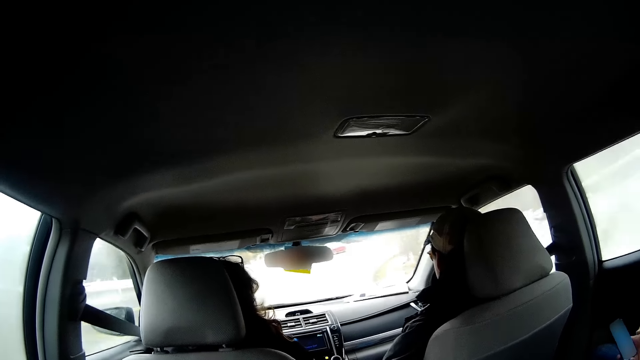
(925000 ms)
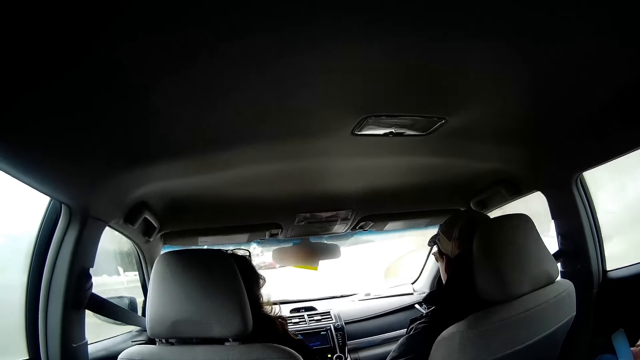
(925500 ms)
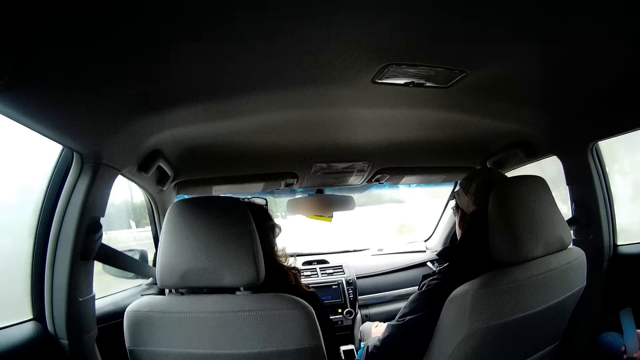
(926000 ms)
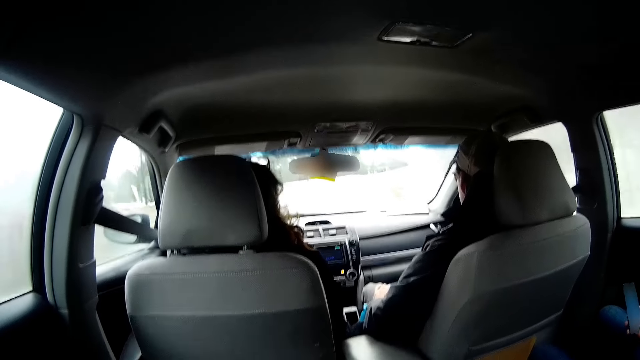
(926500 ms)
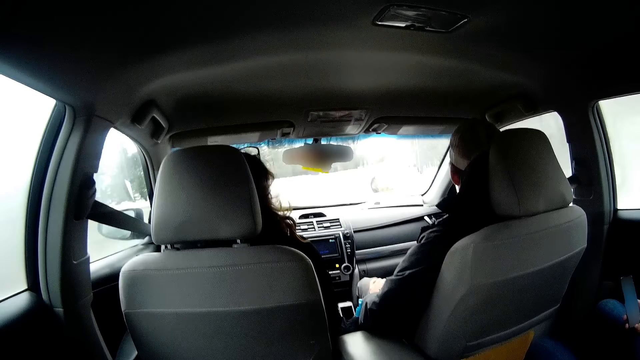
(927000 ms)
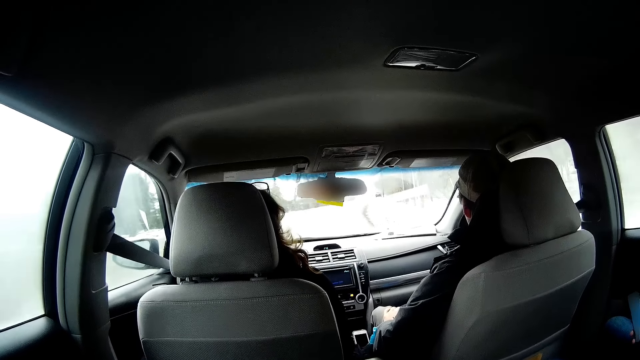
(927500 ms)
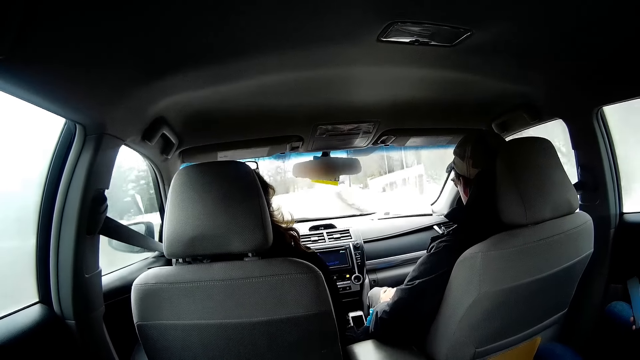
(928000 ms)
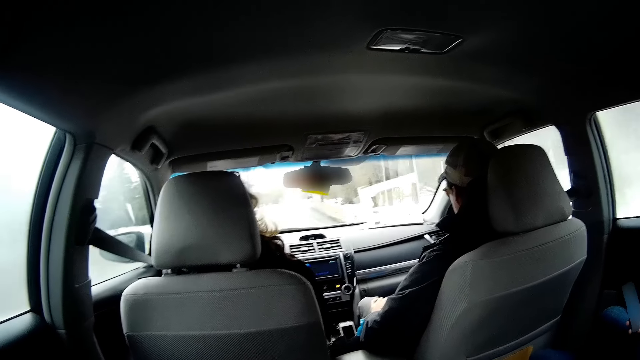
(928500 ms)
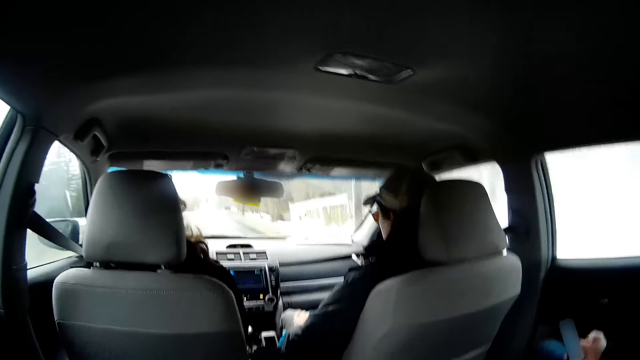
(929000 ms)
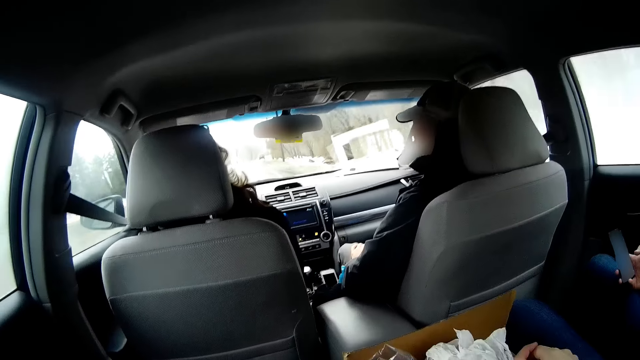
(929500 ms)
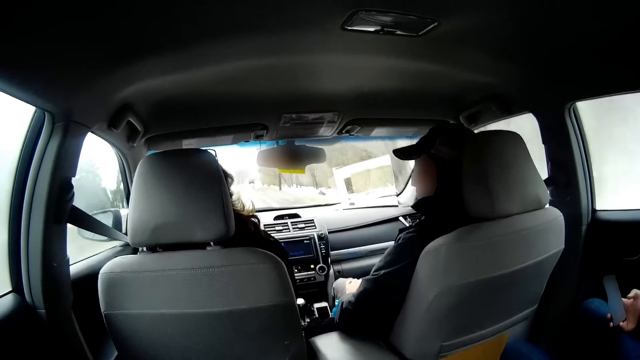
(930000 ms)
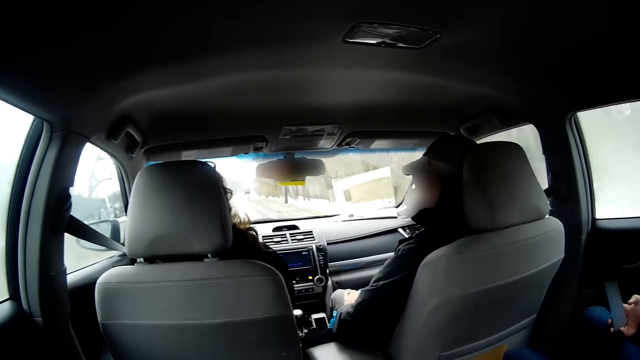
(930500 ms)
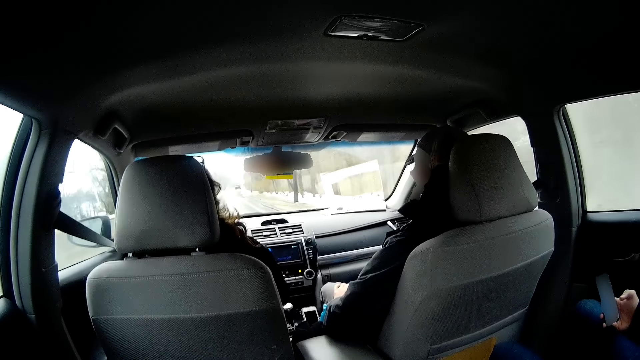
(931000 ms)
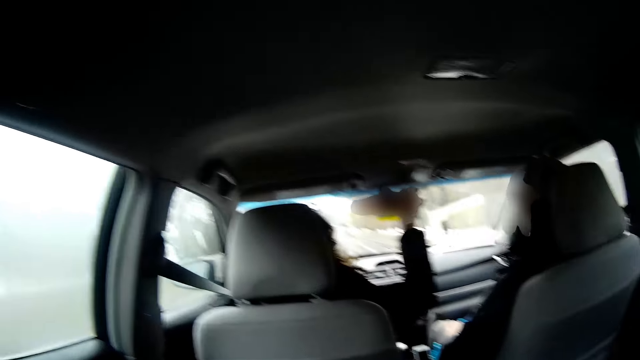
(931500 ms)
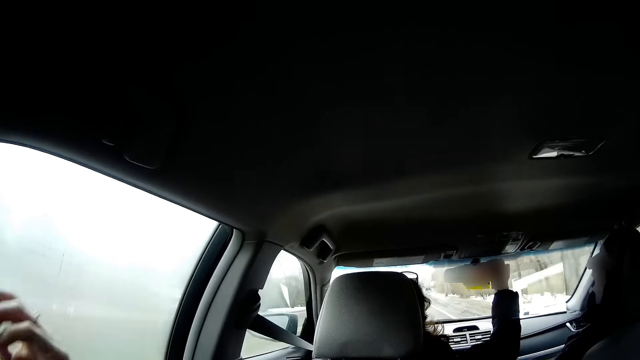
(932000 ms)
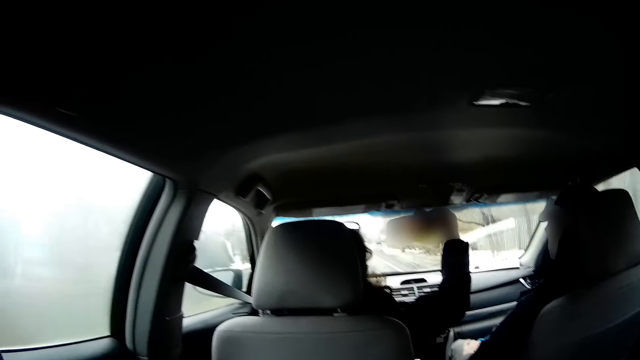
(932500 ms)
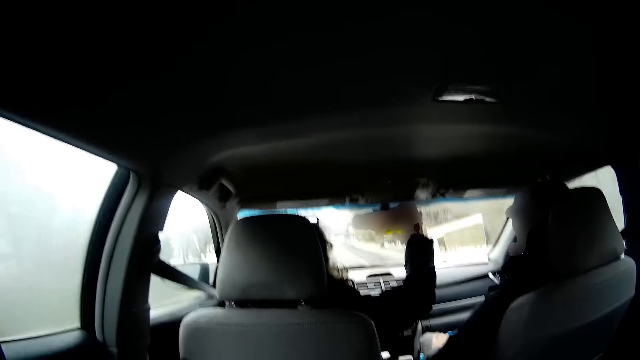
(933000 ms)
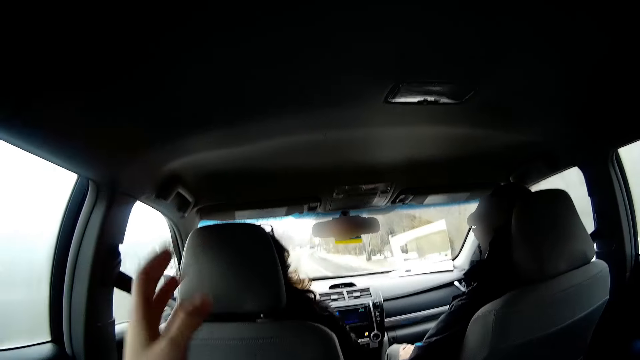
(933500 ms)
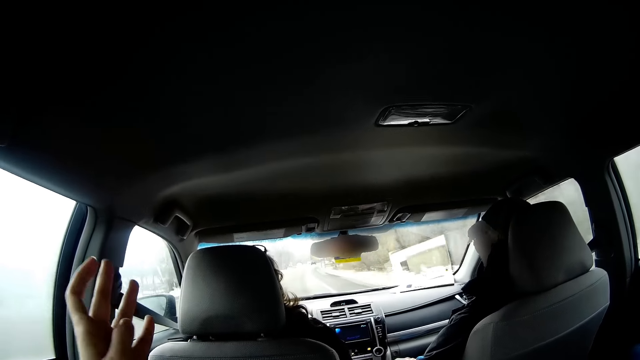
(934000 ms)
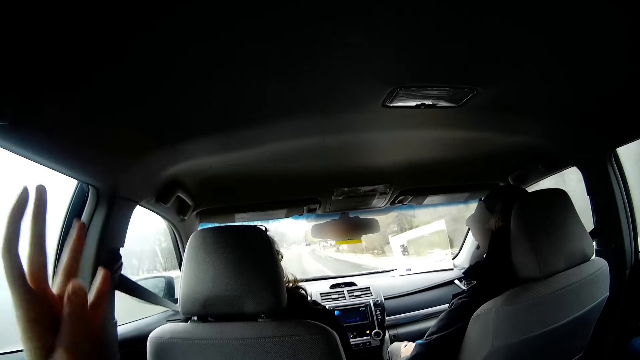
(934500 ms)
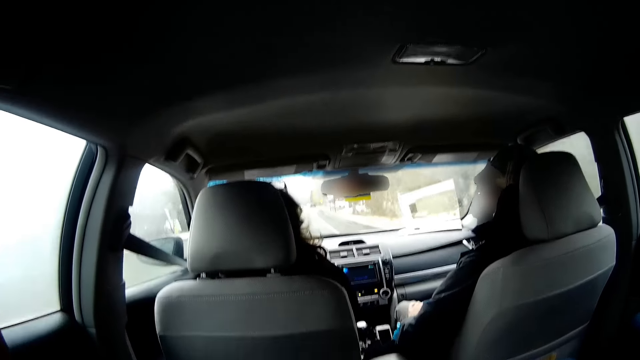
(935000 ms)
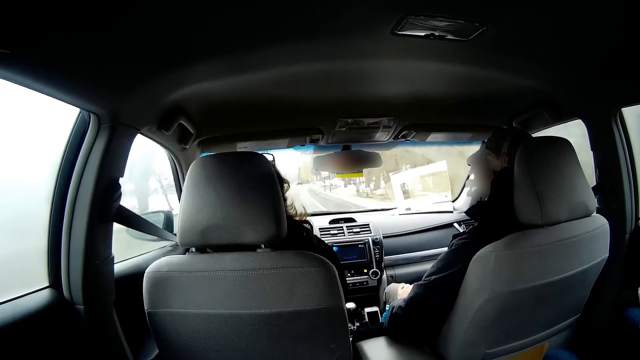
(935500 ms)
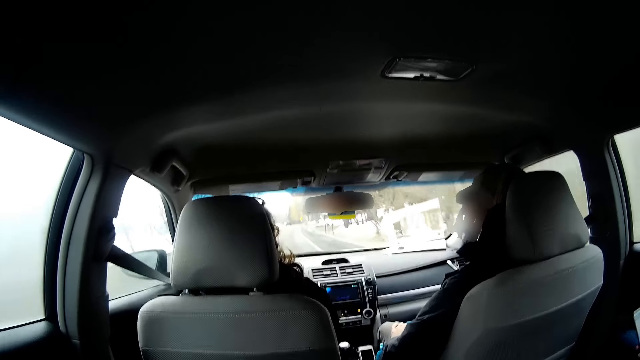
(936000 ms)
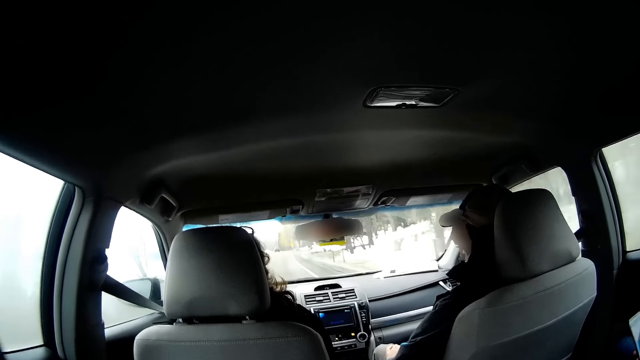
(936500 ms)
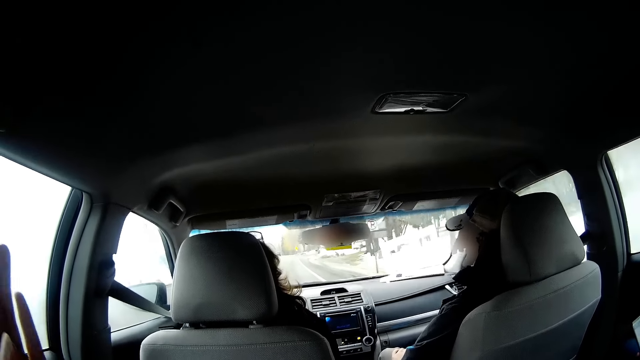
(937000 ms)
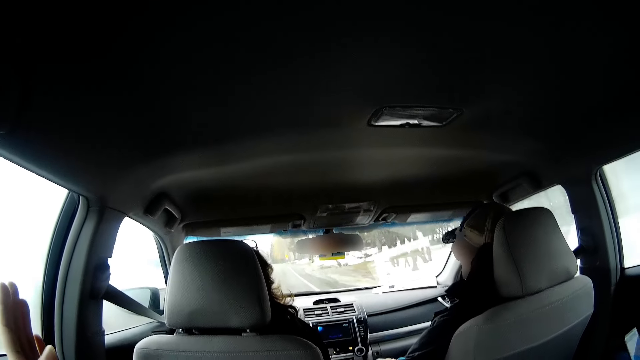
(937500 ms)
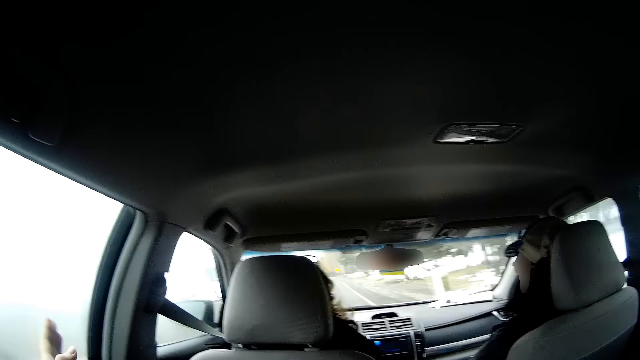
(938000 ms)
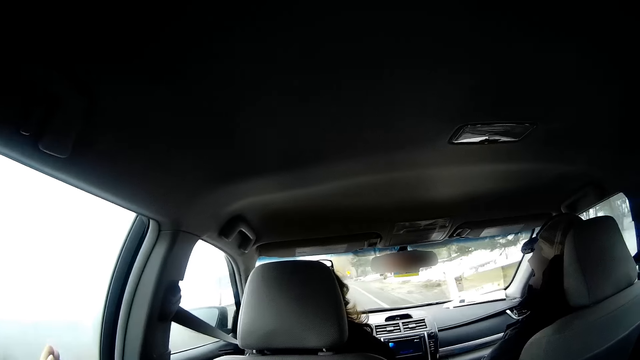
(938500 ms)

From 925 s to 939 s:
A person touches the rear mirror. The camera wearer lifts up the hand. The person puts down the hand. The camera wearer puts down the hand. Another person talks to the first person.

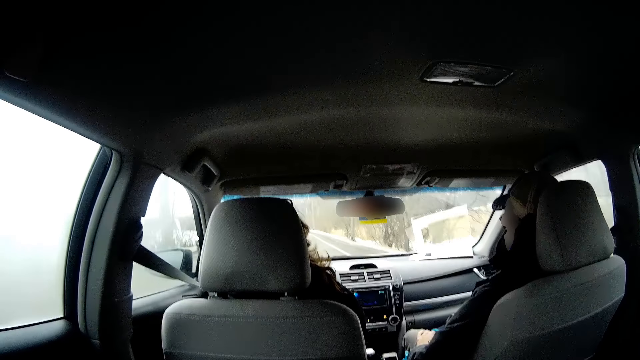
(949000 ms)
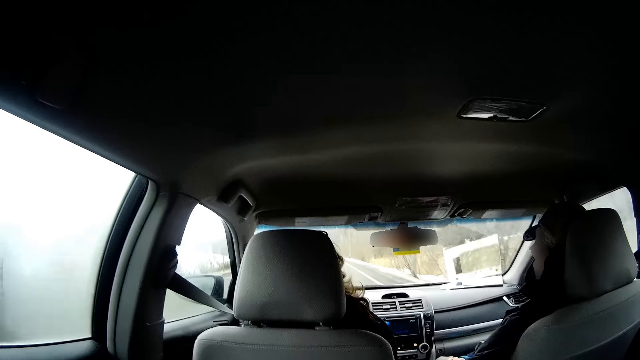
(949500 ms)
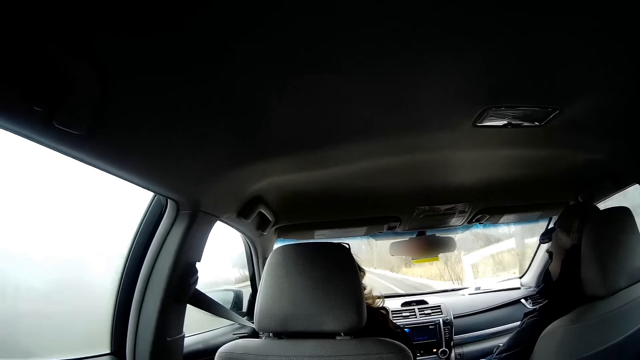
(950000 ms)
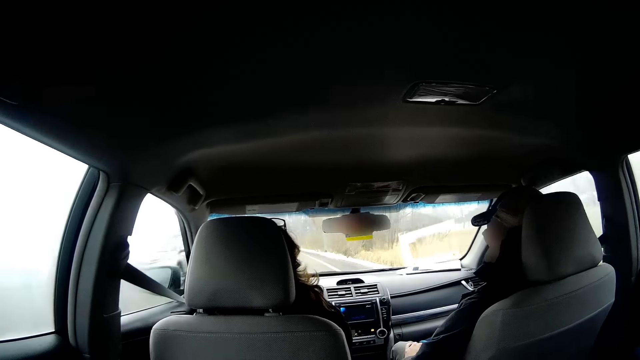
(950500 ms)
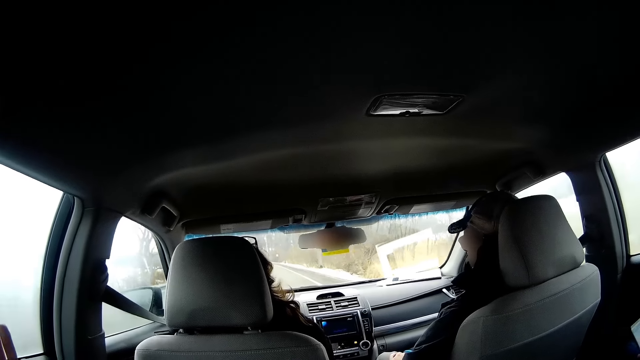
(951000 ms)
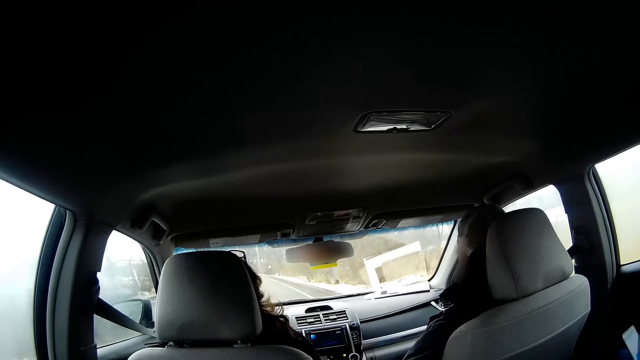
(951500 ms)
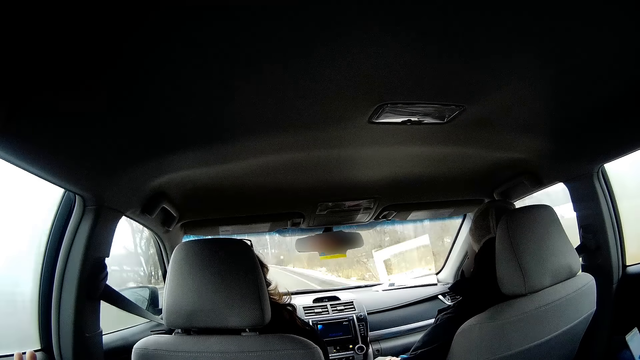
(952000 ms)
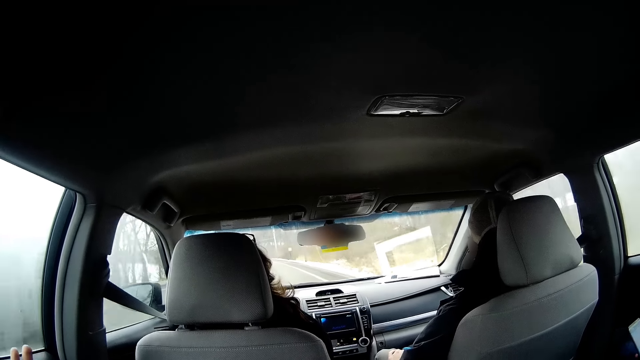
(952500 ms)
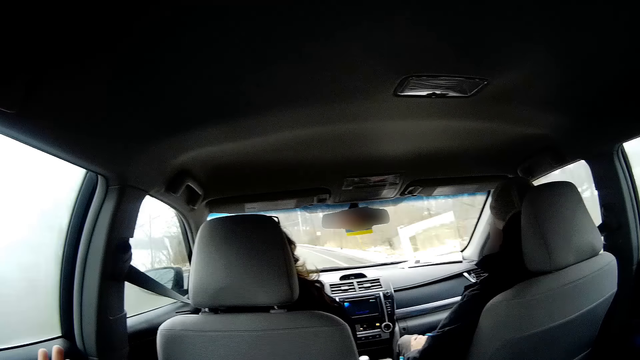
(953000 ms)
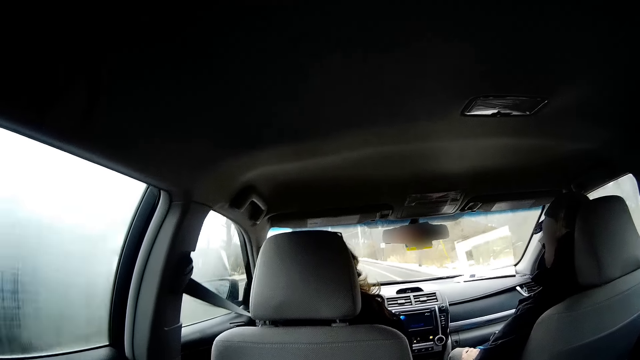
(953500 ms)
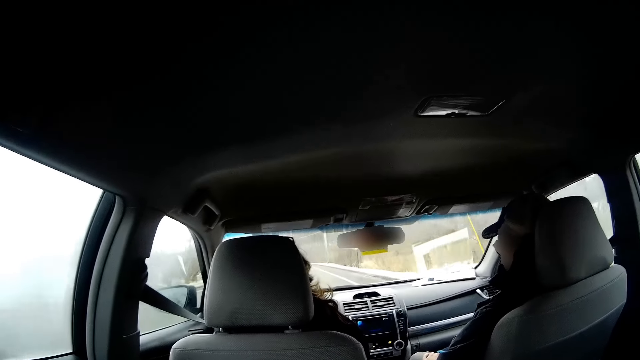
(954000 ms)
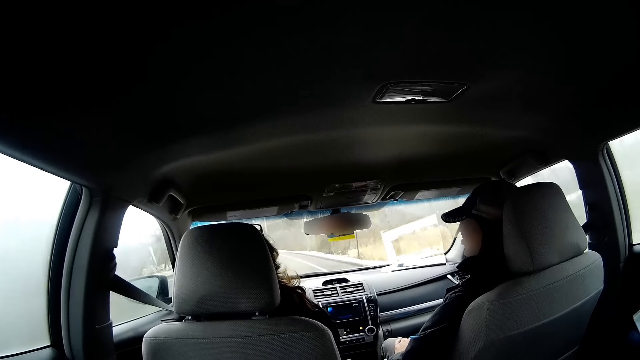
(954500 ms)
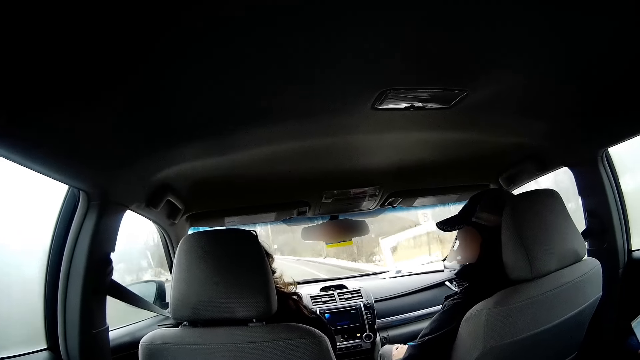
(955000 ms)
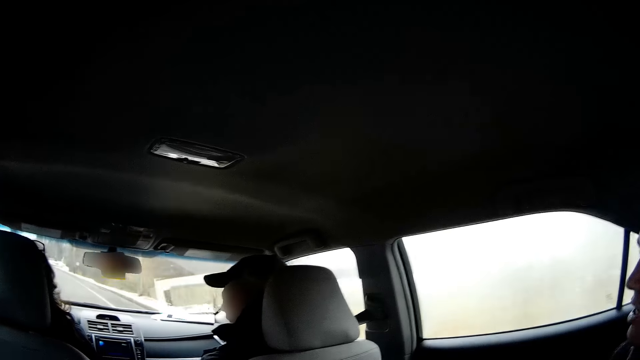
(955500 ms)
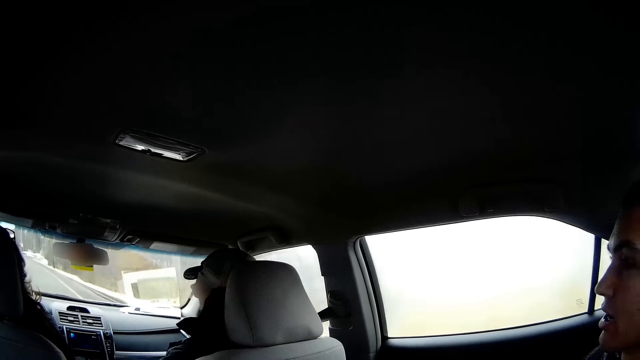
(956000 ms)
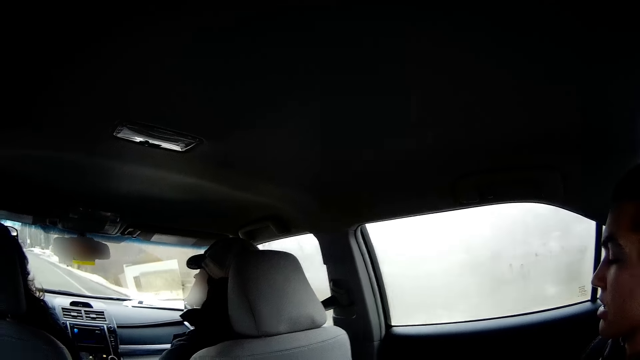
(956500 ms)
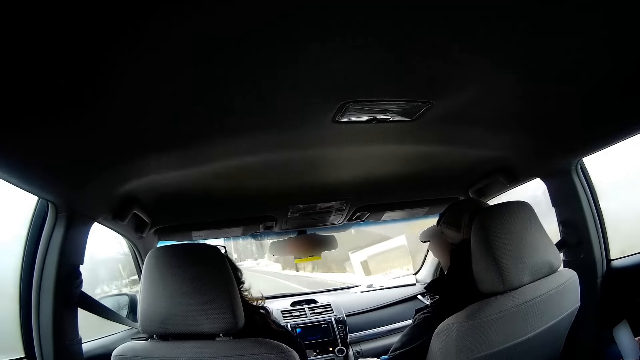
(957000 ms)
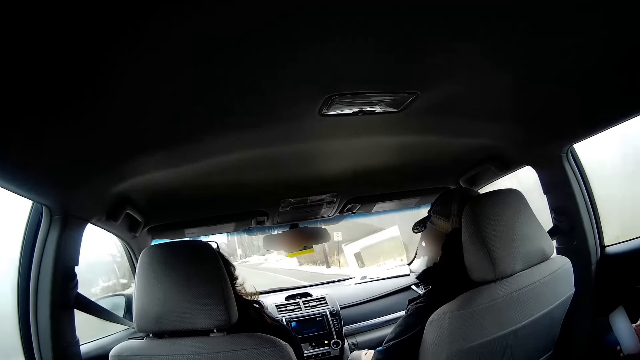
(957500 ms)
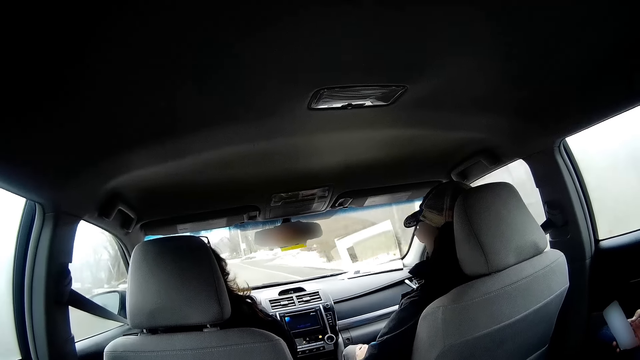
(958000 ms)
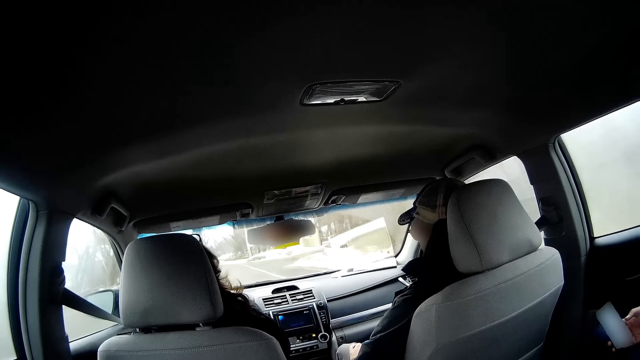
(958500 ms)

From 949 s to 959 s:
A person drives a car. Another person talks to the first person.
